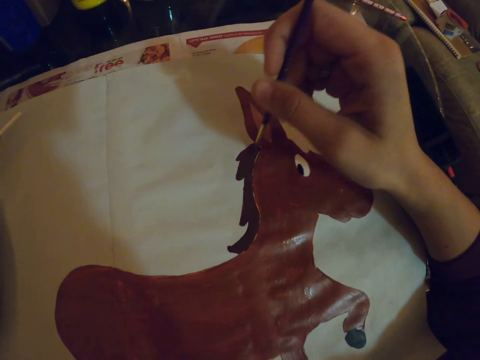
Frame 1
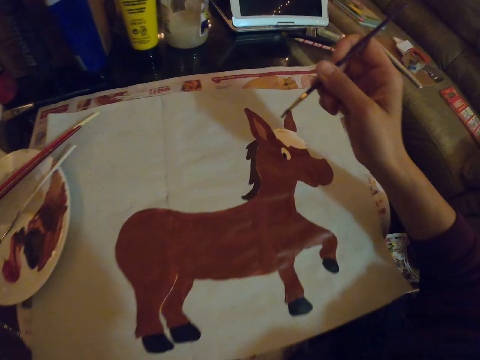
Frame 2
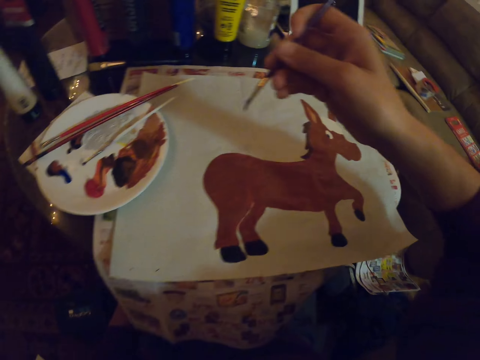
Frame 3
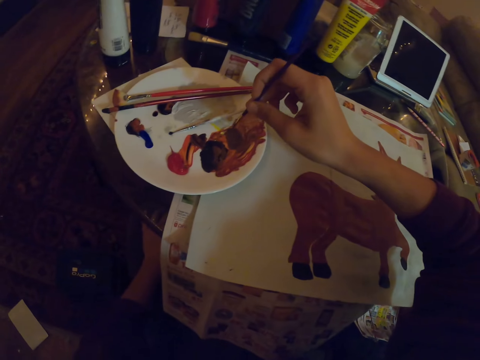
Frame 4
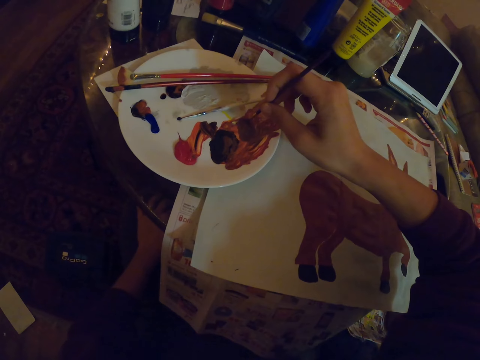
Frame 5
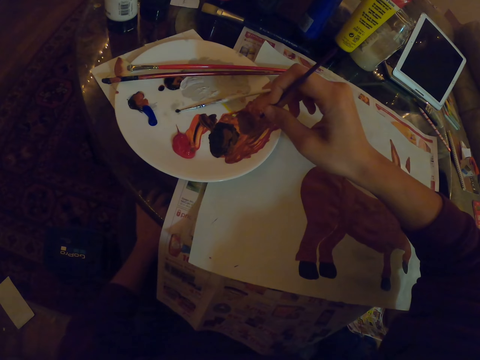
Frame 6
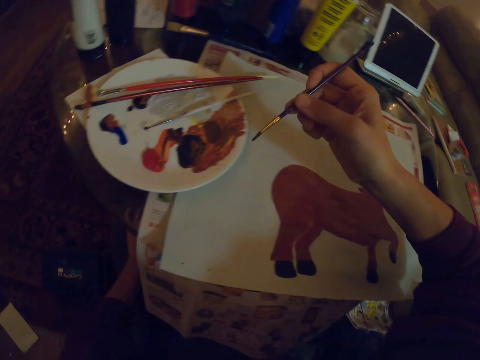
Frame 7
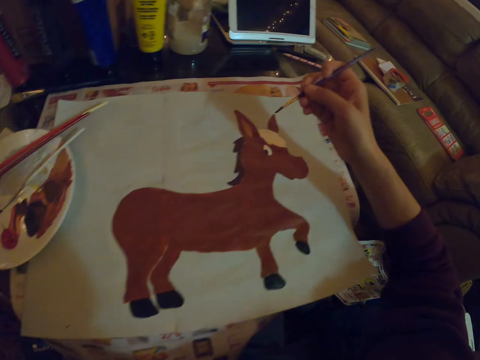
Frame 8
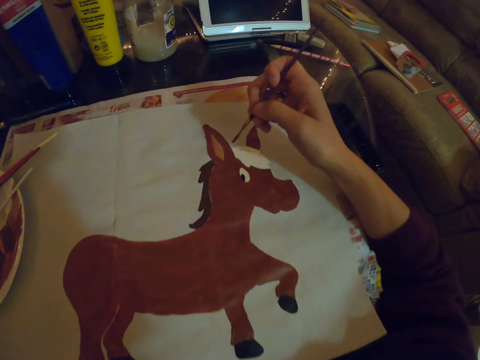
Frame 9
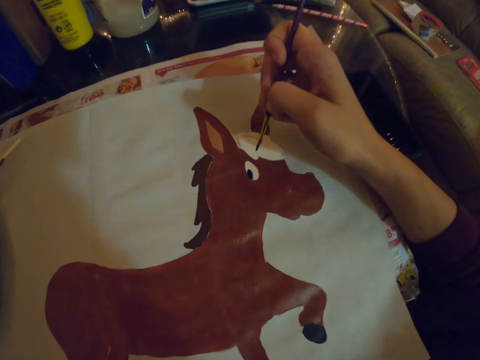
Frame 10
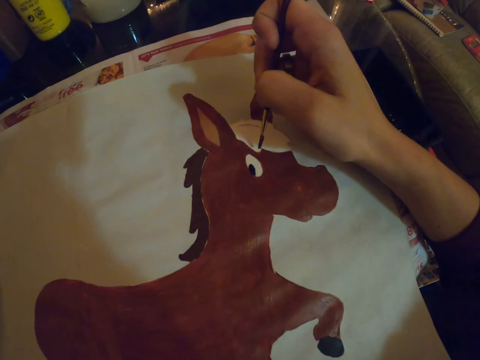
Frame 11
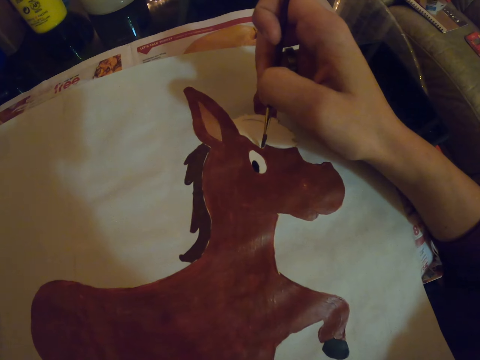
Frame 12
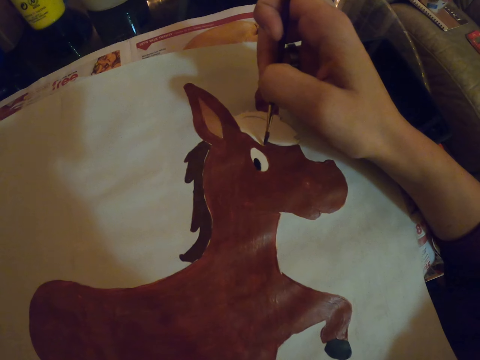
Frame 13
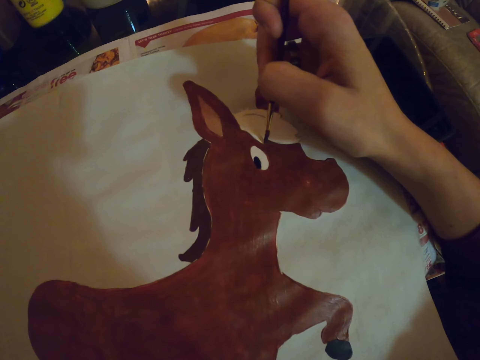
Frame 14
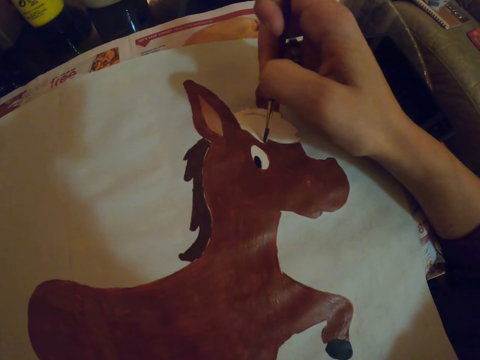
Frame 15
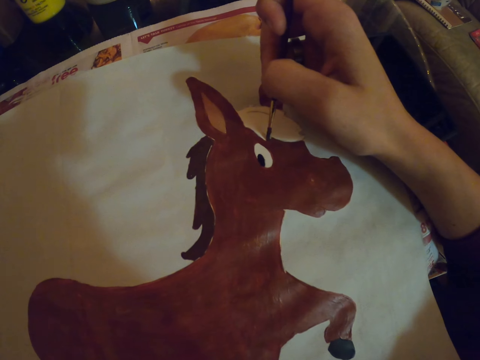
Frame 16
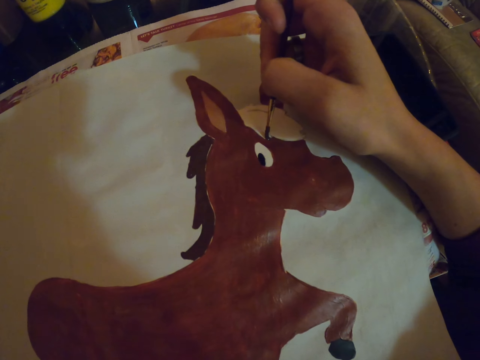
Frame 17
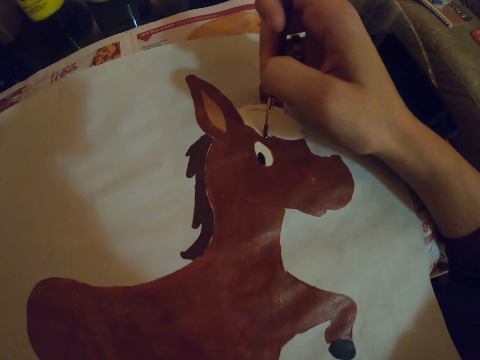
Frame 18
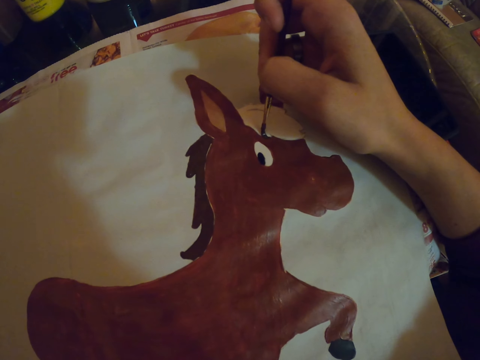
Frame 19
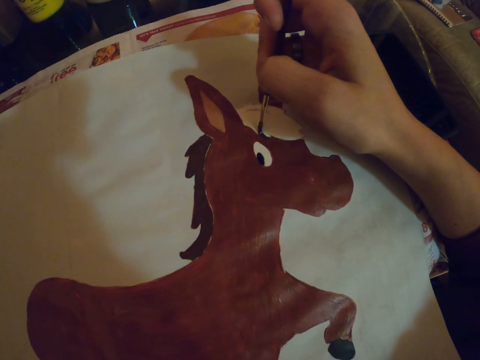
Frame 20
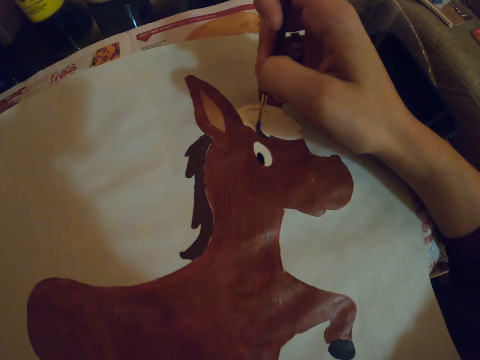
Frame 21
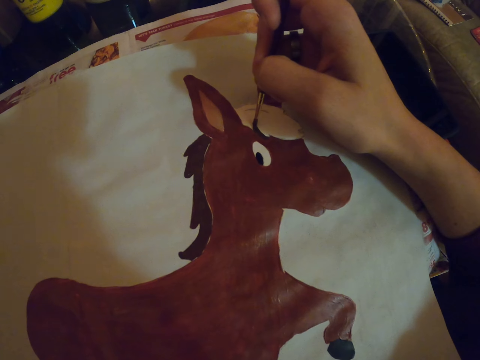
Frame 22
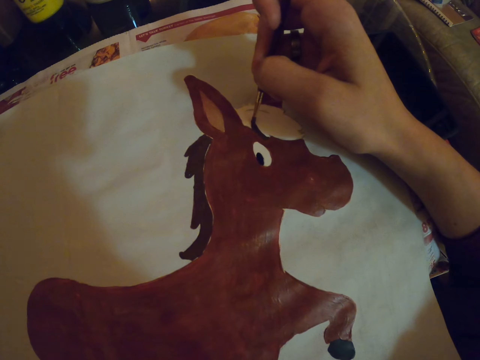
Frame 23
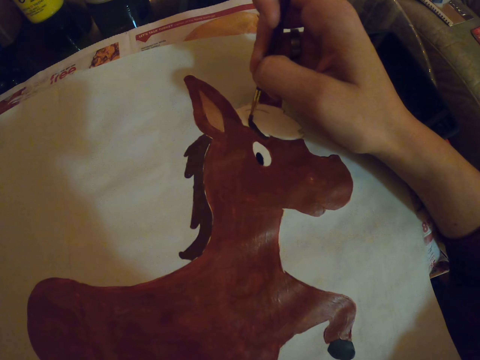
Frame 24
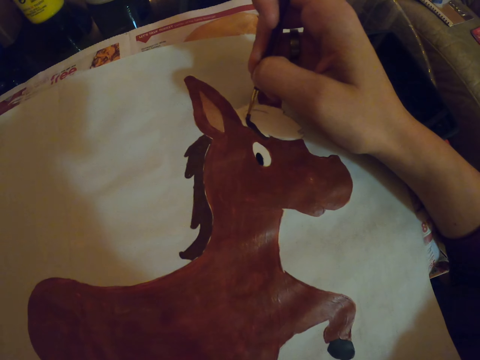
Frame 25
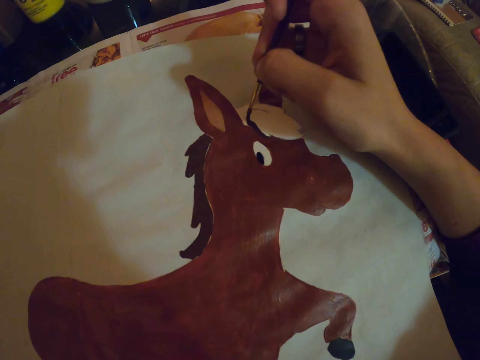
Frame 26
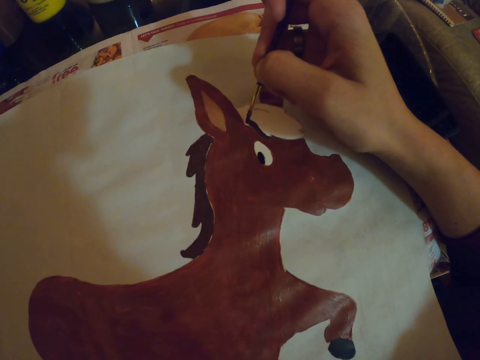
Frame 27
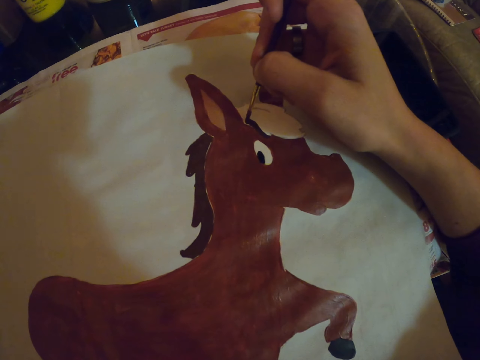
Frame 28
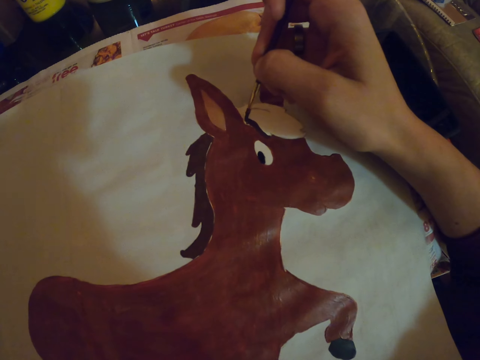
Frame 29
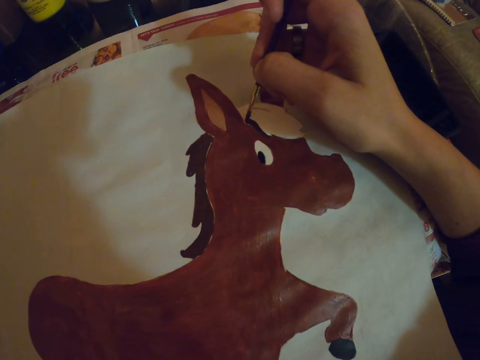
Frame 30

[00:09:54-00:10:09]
The camera wearer turns to the side, holds a paint brush, and turns to the side again. They dip the paint brush in the paint plate and remove the paint brush from the paint plate. They turn to the side. They paint a picture on the paper with the paint brush.

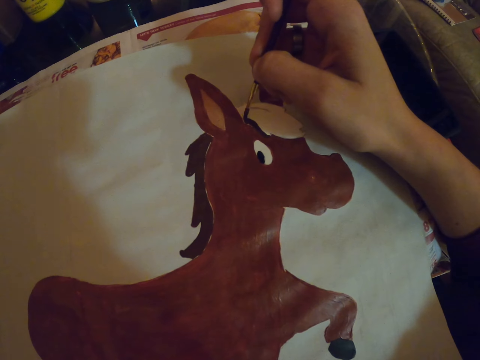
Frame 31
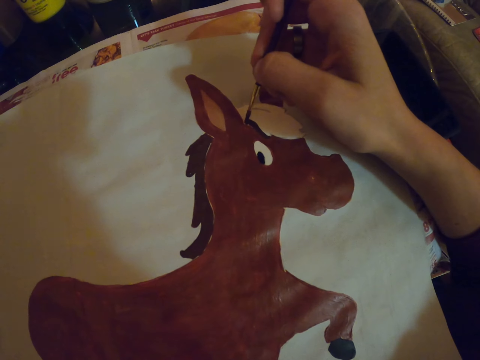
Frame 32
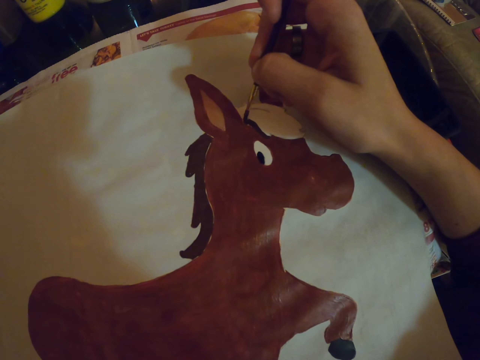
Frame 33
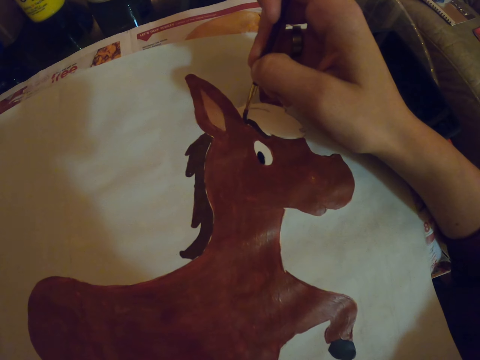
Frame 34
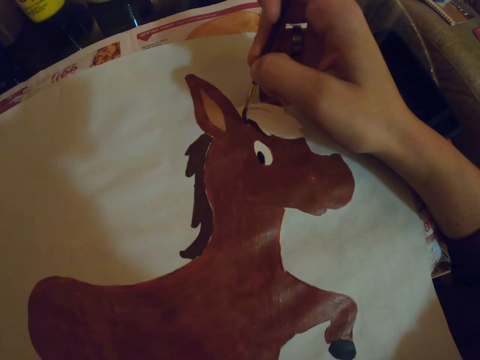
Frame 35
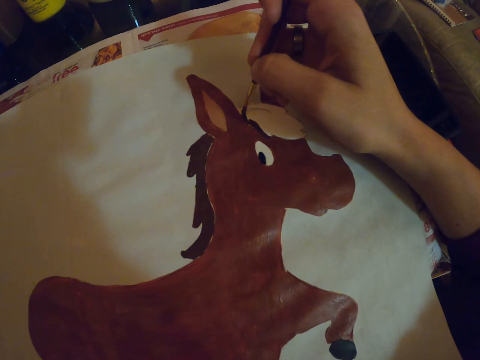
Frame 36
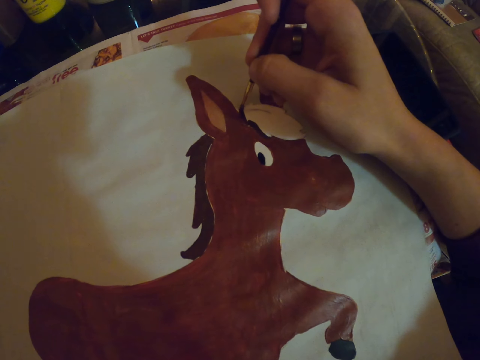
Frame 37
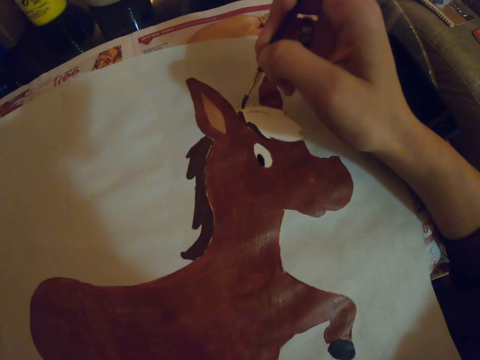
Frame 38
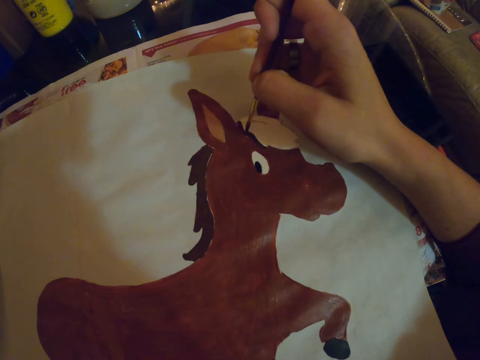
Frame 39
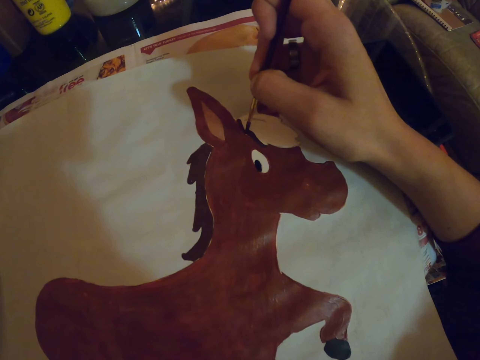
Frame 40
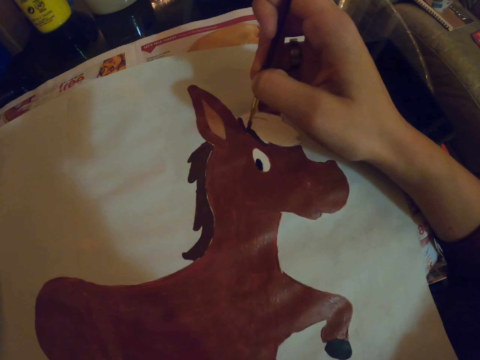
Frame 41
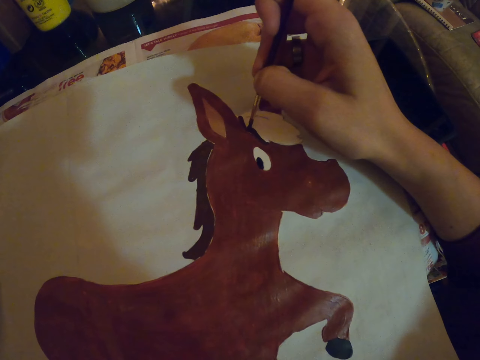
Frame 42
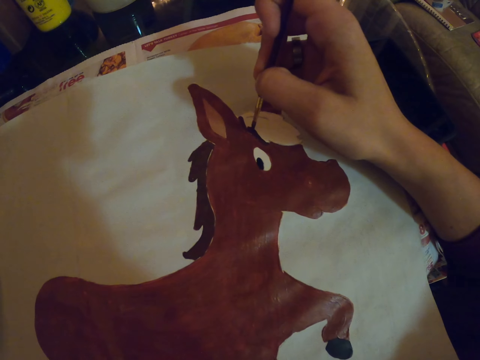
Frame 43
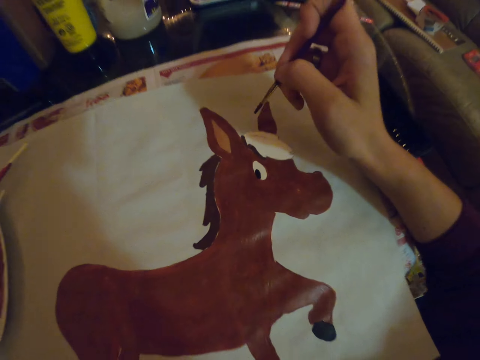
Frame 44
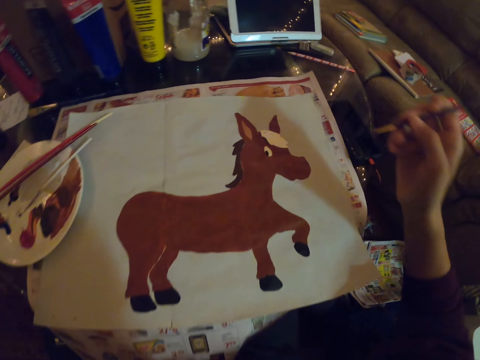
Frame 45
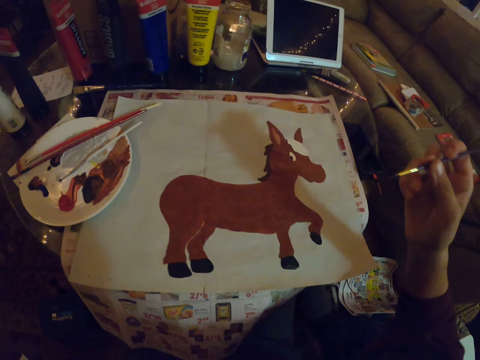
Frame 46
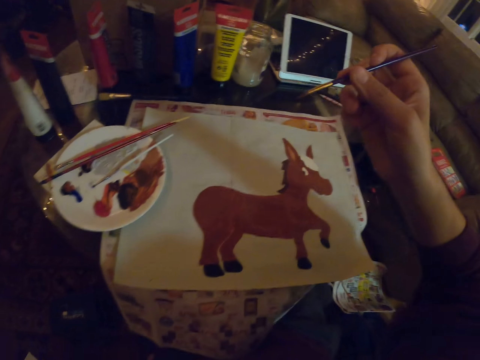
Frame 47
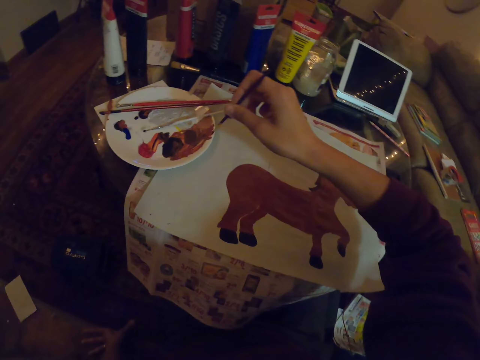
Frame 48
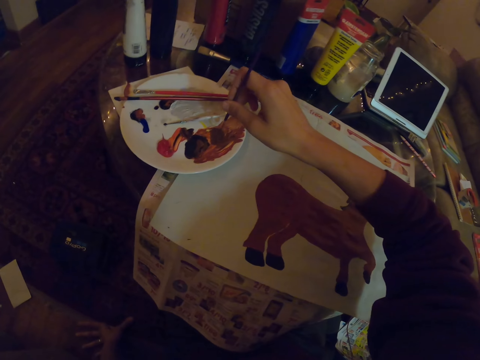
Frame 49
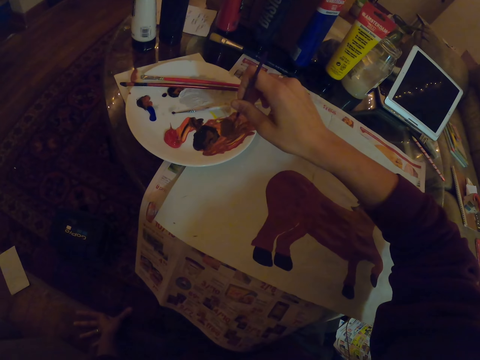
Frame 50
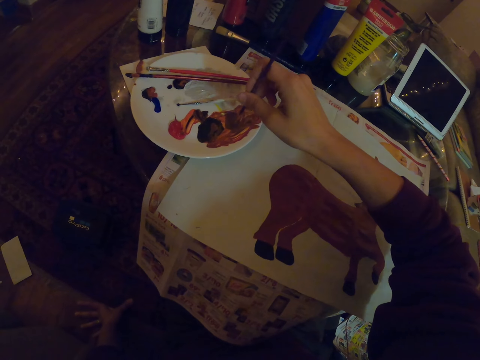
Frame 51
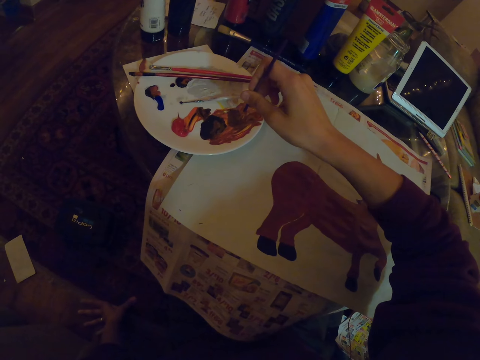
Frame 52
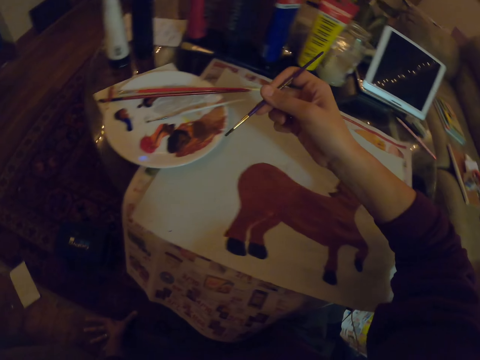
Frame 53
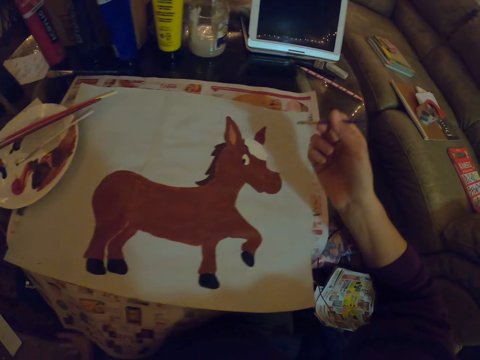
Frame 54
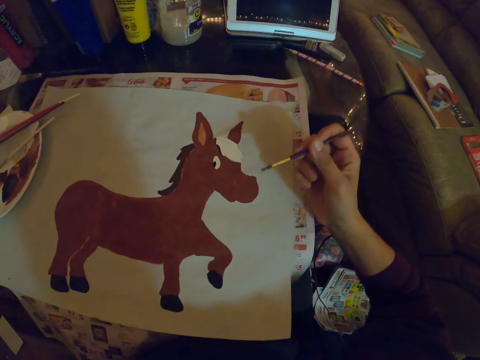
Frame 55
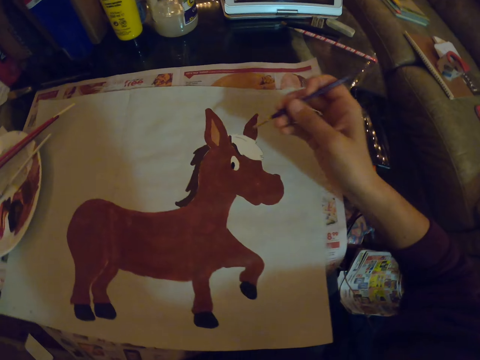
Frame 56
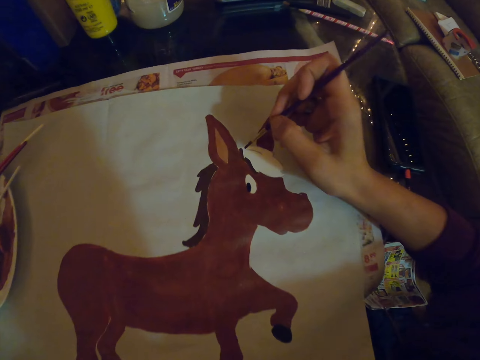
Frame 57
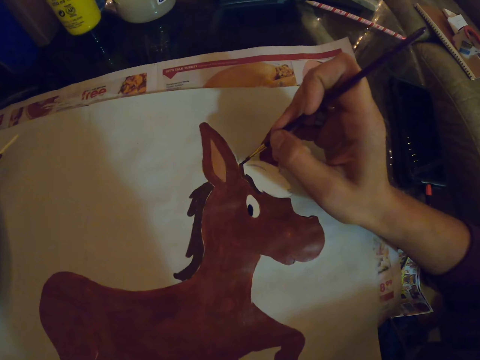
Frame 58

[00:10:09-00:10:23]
The camera wearer turns to the side and holds a paint brush. They dip the paint brush in the paint plate and remove the paint brush from the paint plate. They turn to the side.
